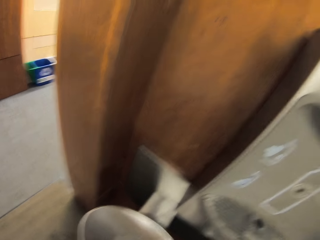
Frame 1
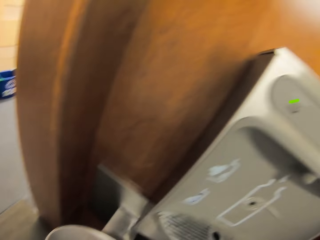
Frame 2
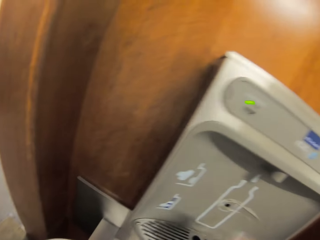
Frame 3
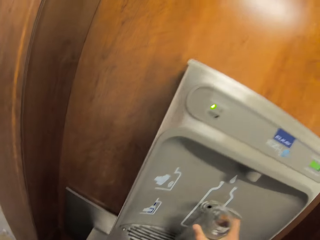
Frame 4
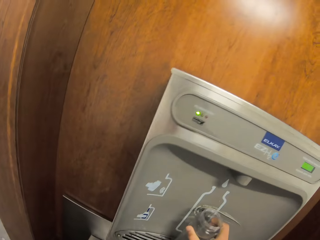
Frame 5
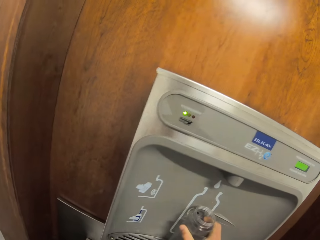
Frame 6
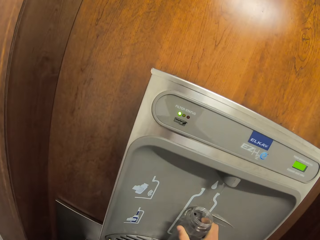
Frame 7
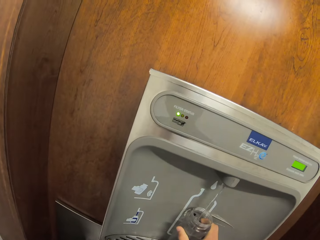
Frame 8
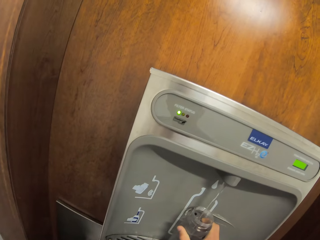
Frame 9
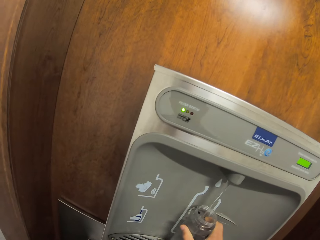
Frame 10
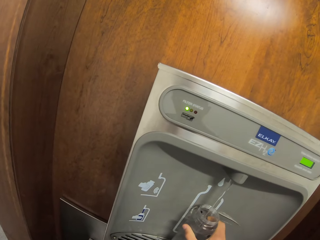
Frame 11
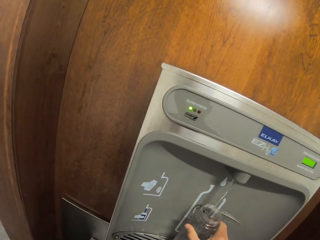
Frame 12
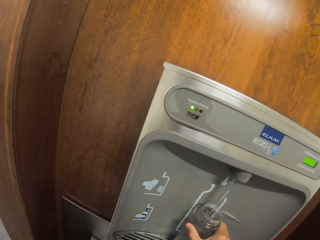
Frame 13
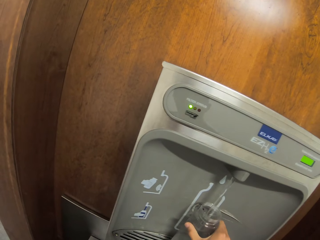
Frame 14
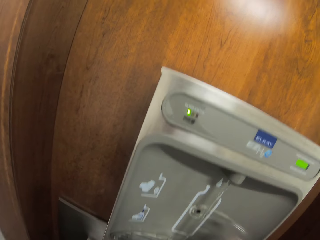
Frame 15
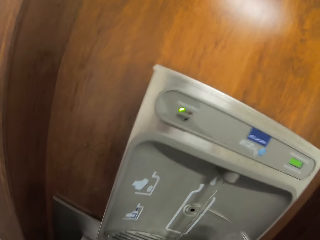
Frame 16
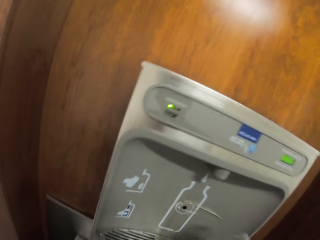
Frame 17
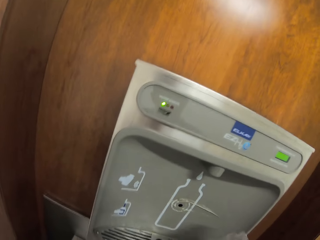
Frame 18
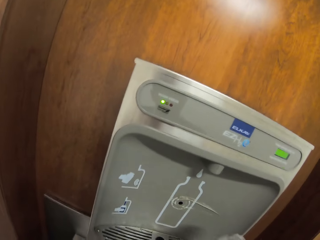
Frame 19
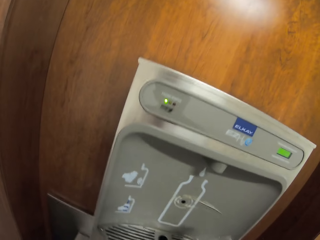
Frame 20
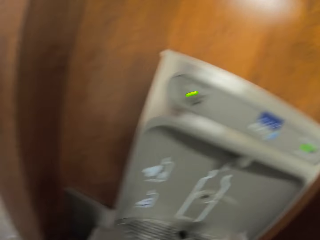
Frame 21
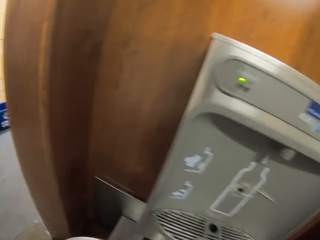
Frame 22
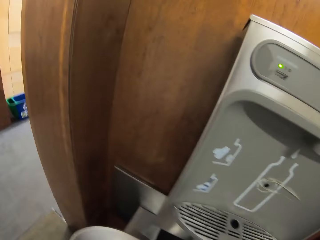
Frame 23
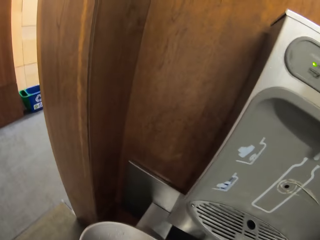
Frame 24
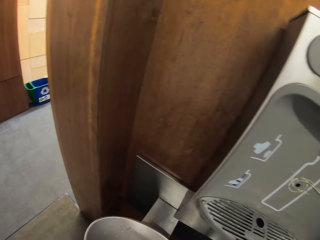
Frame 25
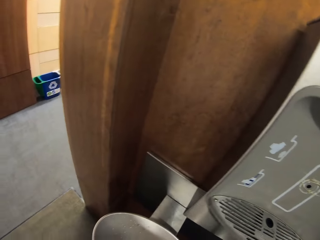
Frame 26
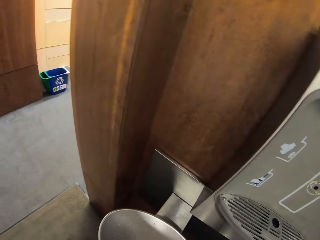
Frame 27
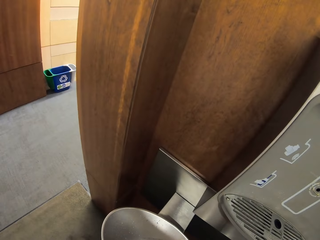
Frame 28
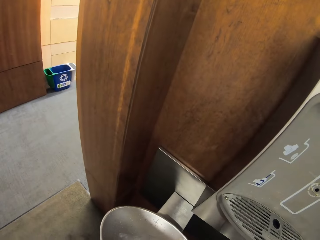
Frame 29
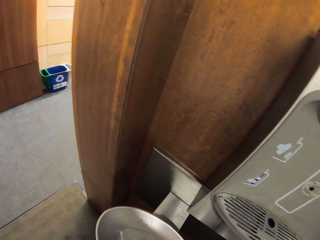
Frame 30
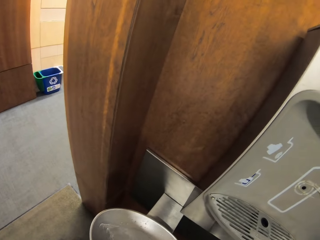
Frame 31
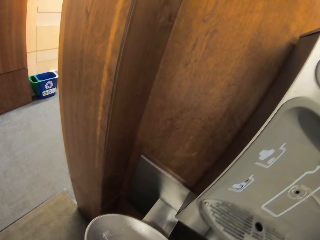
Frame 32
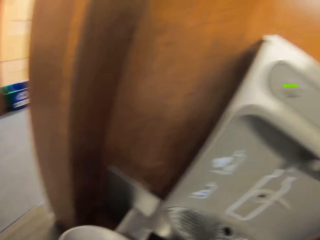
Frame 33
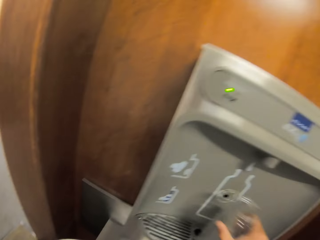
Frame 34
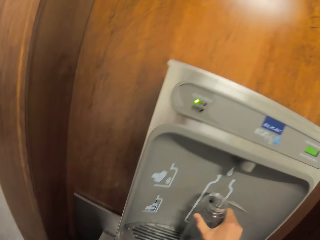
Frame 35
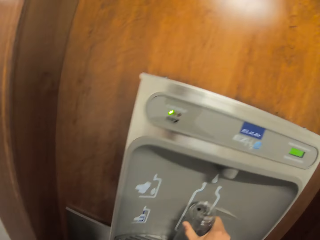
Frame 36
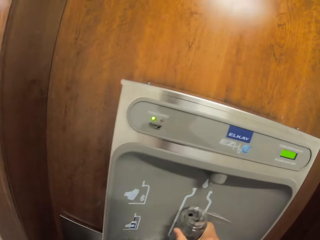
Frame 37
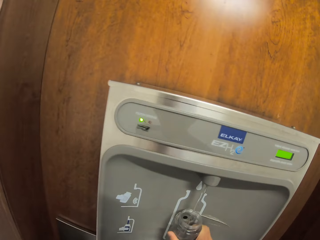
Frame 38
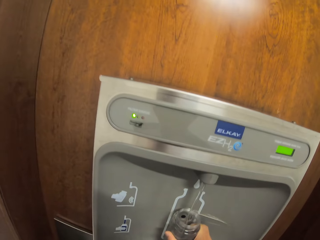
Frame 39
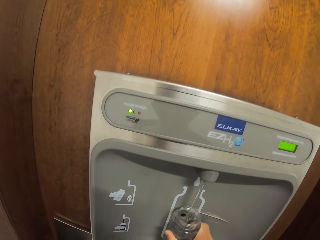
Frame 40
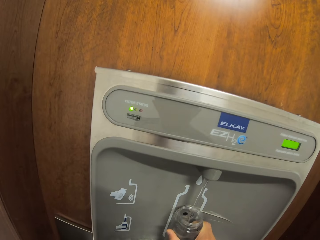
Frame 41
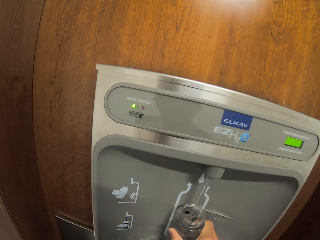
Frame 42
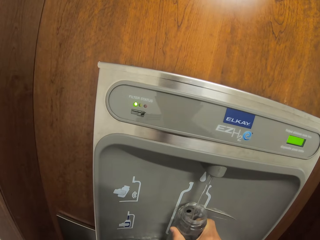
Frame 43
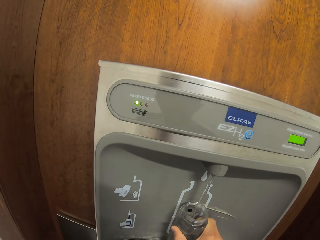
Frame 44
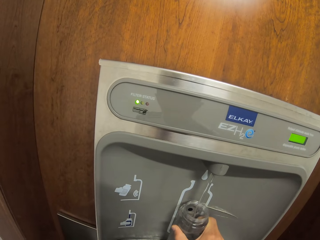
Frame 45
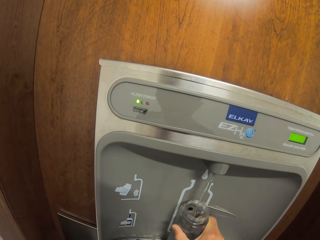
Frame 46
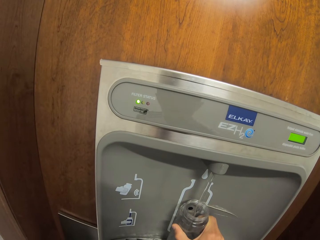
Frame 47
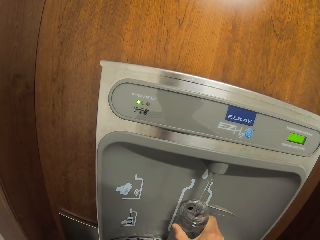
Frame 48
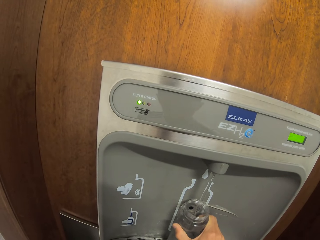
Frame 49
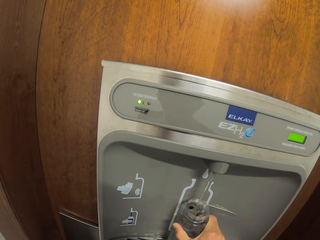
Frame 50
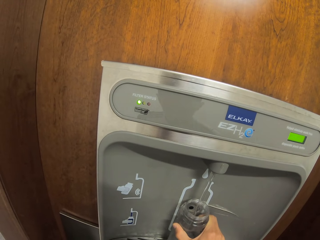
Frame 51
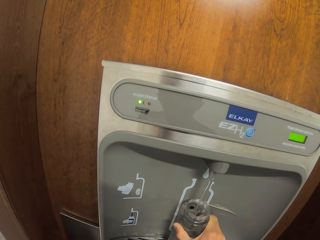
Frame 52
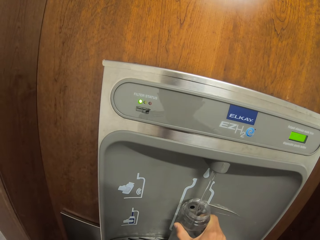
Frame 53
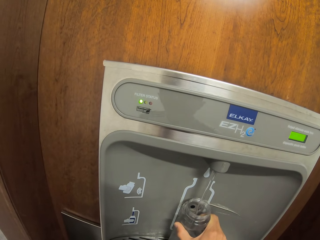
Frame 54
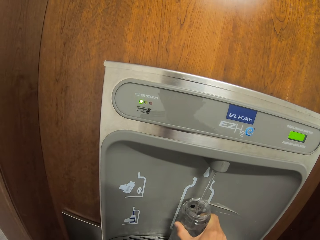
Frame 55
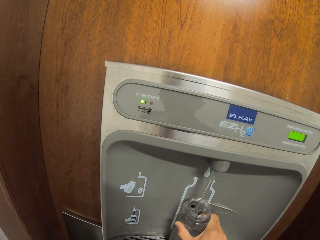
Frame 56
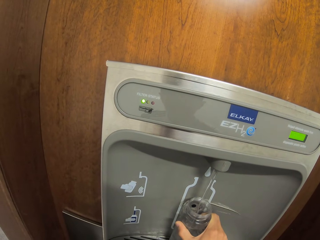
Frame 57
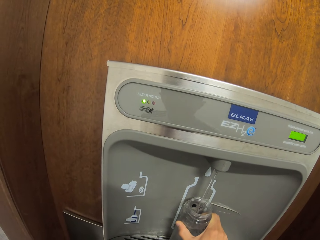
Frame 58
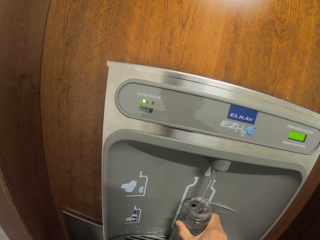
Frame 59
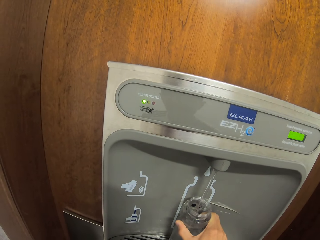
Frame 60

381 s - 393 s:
The camera wearer puts the water in the bottle. They fetch water from a water dispenser. They rinse the bottle. They put the water in the bottle. They fetch water from the water dispenser.

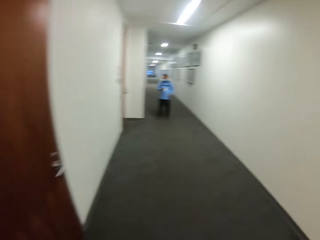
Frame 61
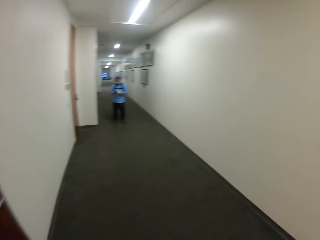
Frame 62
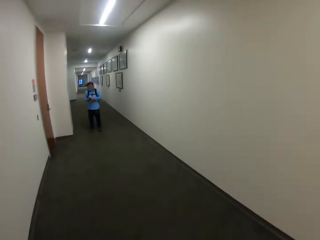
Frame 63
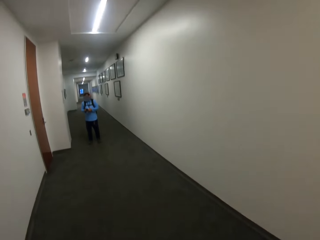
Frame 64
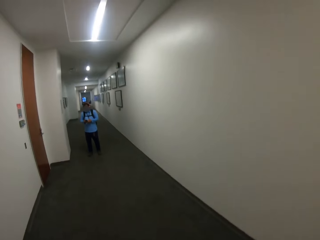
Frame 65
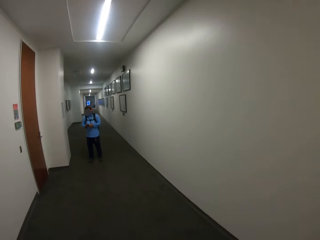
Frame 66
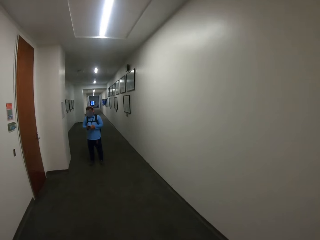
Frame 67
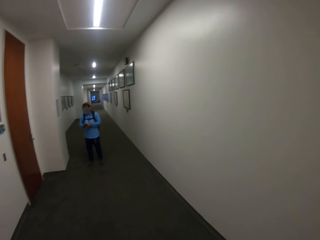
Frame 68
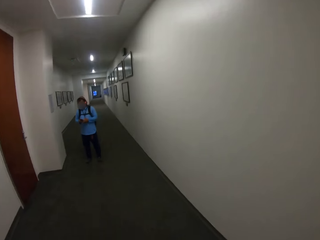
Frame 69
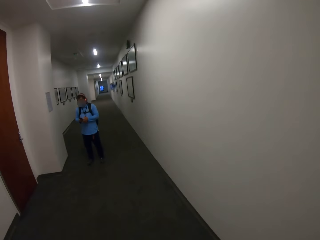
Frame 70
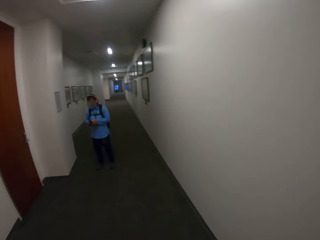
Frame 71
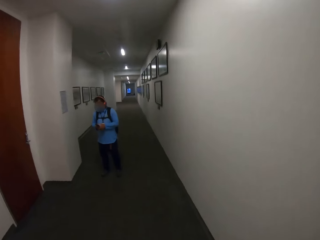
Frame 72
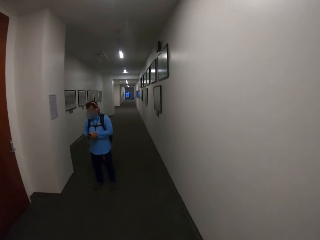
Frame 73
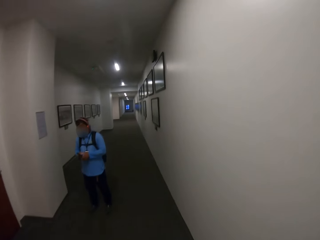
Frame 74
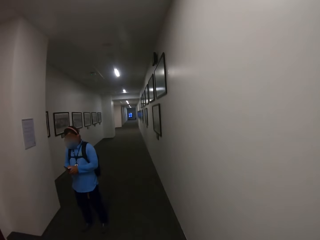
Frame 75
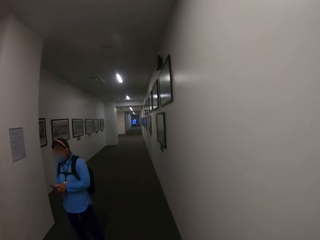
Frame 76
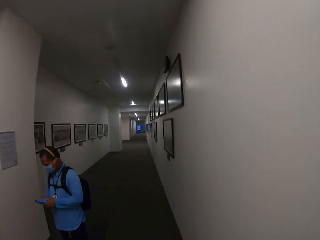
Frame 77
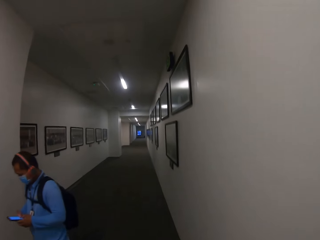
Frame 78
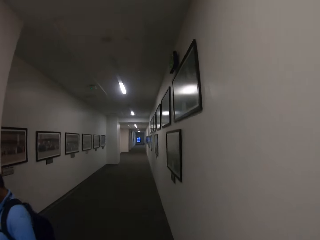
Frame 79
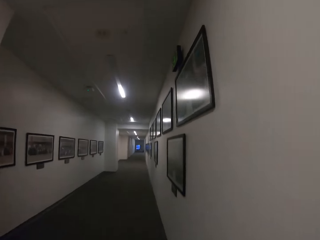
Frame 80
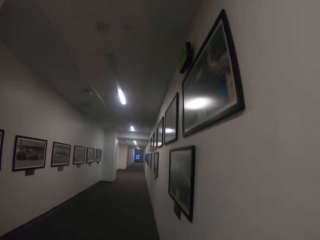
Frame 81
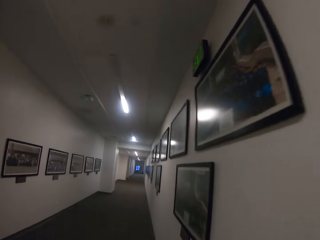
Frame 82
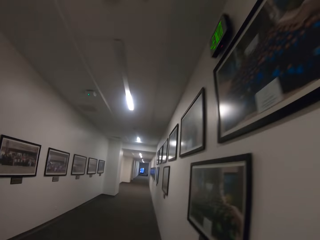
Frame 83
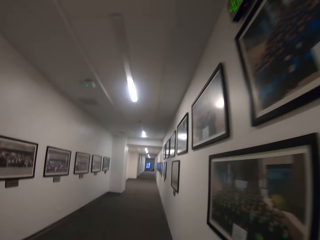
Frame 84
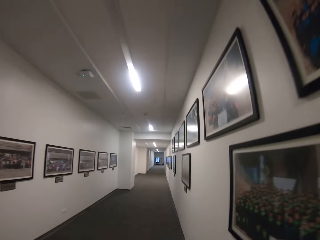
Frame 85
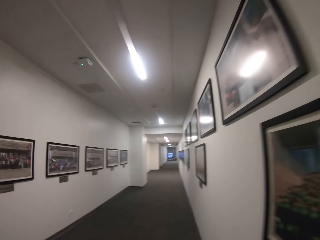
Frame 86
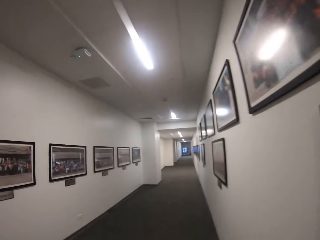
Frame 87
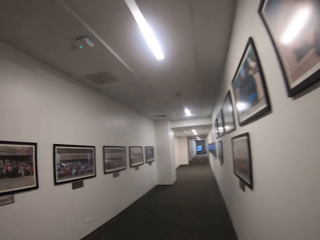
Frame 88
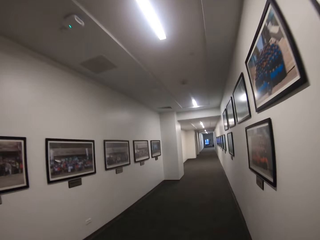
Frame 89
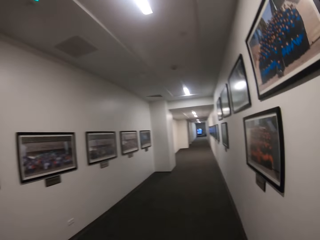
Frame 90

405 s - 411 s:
The camera wearer walks in the corridor.

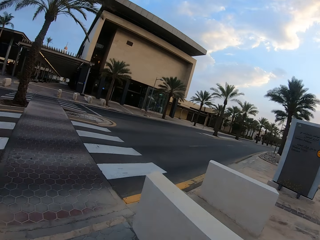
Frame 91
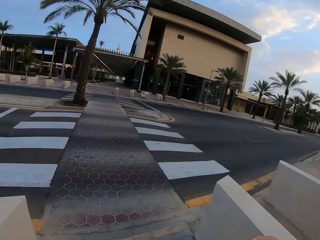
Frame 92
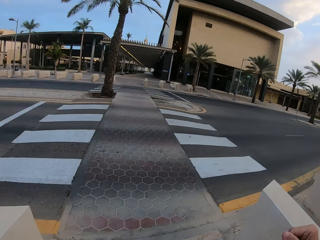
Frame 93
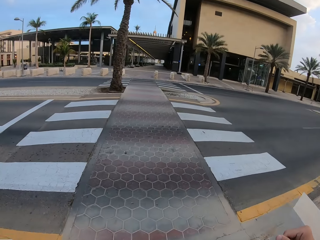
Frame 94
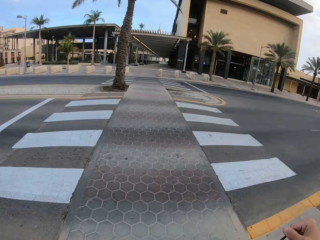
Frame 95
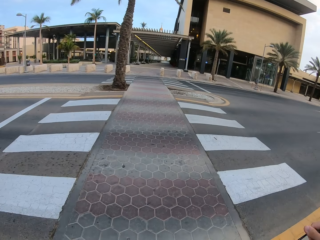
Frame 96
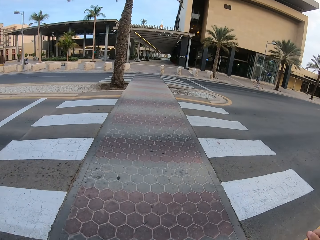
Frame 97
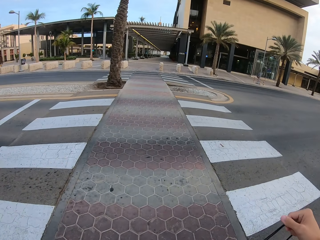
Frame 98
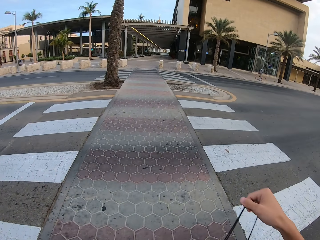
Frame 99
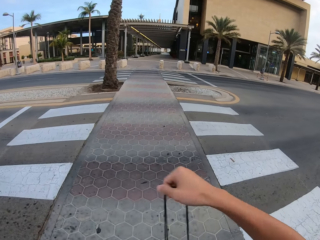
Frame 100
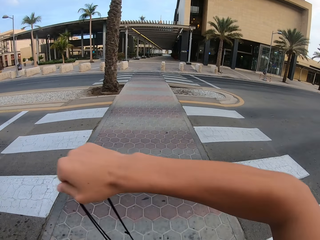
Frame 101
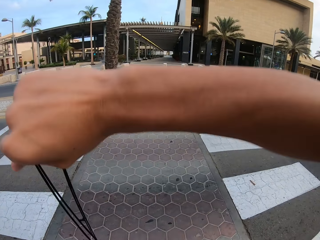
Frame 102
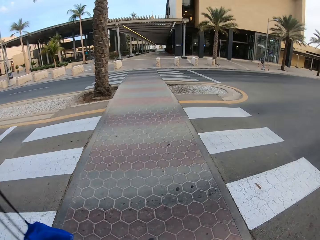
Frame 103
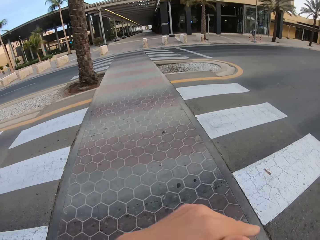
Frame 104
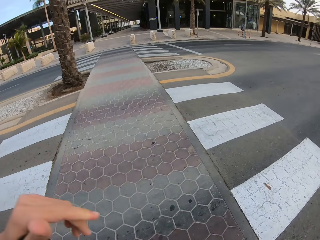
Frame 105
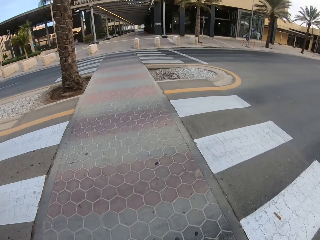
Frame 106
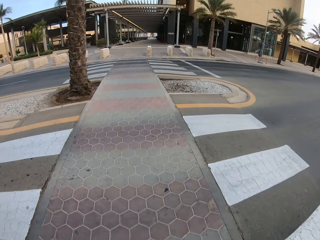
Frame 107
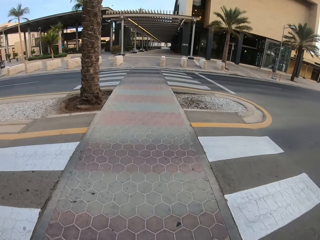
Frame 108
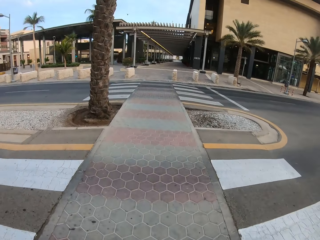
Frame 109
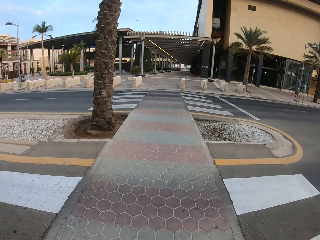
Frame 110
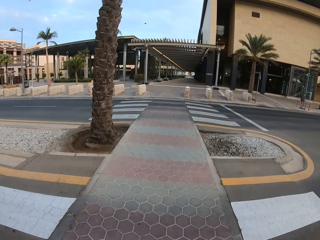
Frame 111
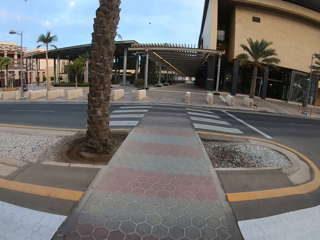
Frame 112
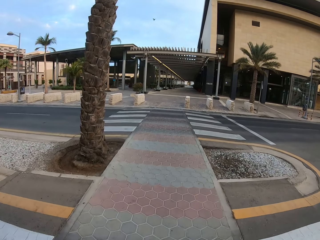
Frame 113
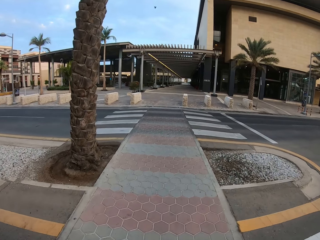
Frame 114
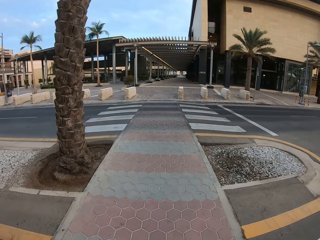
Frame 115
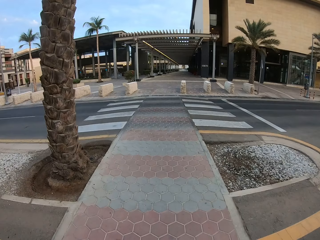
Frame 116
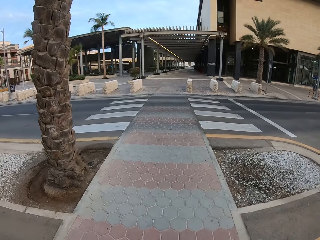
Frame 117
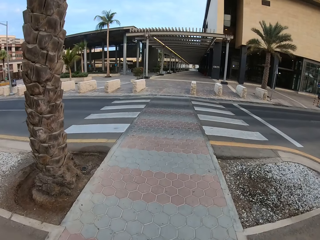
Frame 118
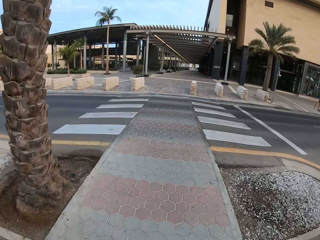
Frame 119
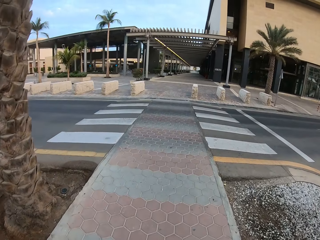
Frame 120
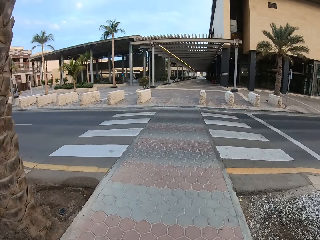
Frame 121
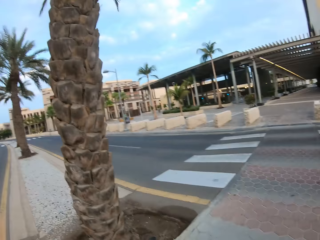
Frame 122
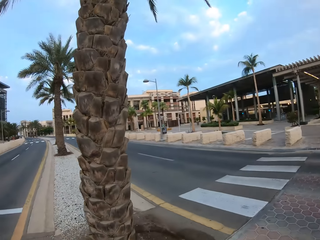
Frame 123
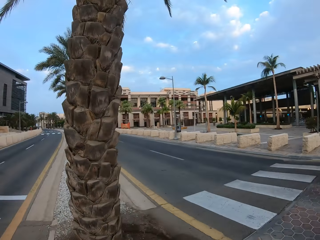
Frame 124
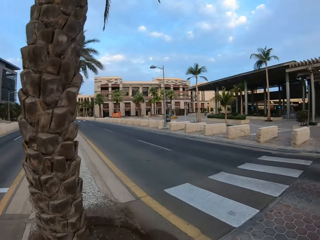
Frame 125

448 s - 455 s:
The camera wearer crosses the road on a zebra crossing. They put the backpack on the back. They walk on the pavement.
